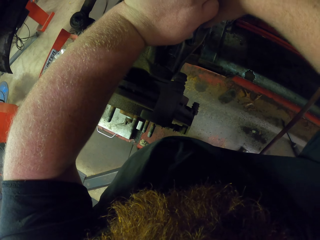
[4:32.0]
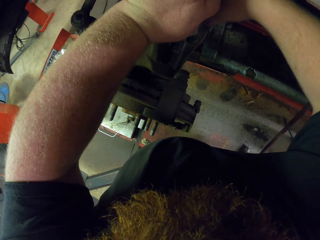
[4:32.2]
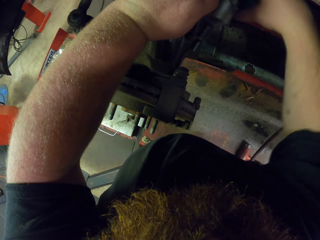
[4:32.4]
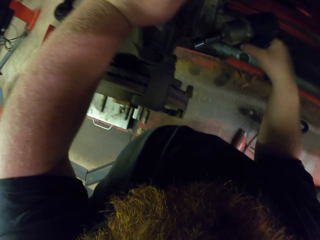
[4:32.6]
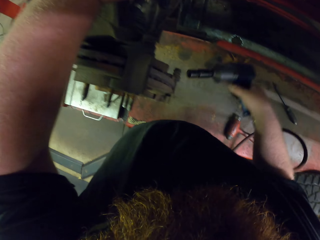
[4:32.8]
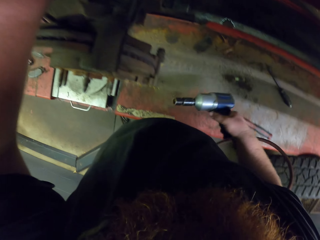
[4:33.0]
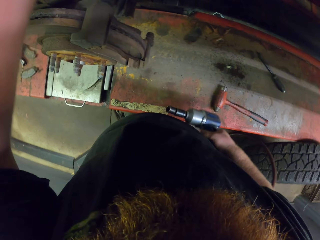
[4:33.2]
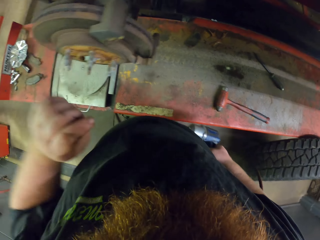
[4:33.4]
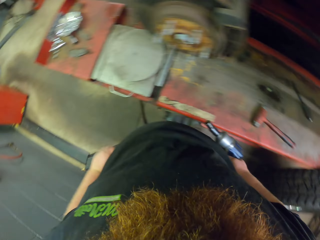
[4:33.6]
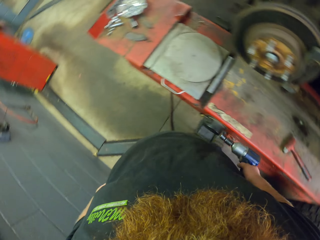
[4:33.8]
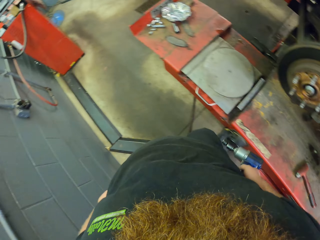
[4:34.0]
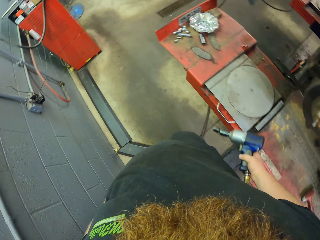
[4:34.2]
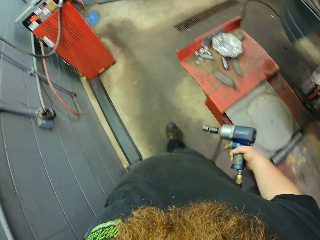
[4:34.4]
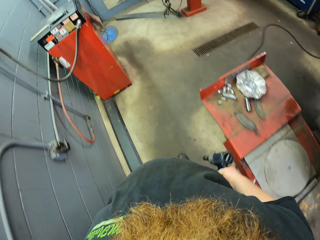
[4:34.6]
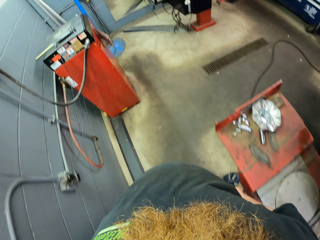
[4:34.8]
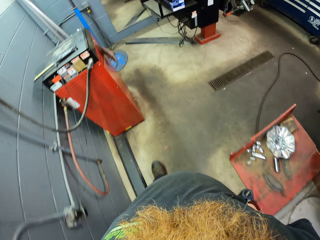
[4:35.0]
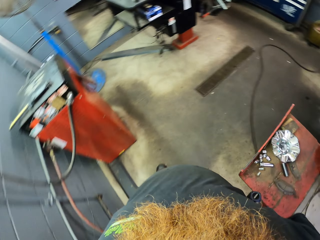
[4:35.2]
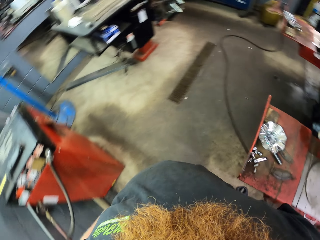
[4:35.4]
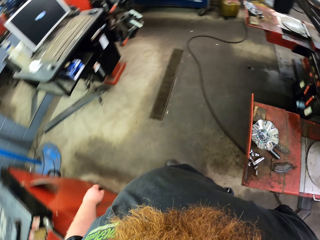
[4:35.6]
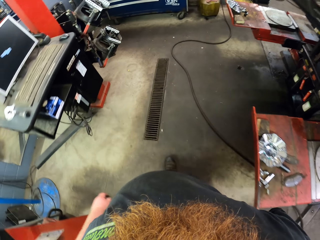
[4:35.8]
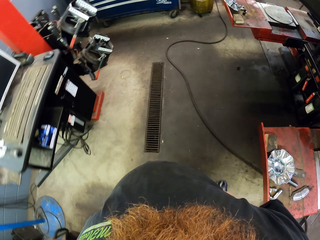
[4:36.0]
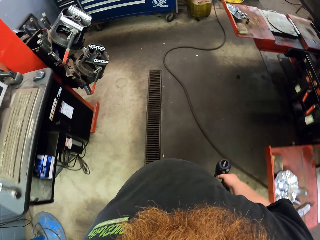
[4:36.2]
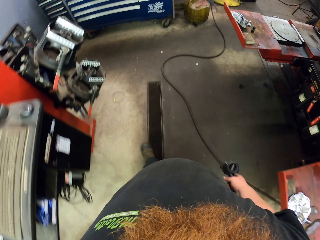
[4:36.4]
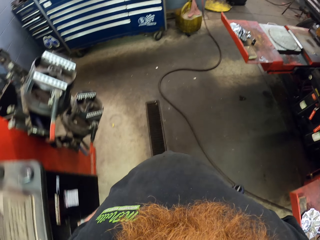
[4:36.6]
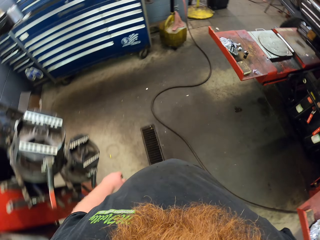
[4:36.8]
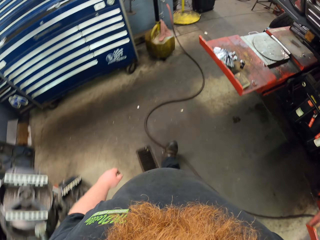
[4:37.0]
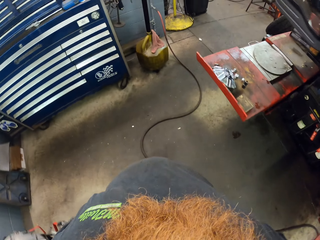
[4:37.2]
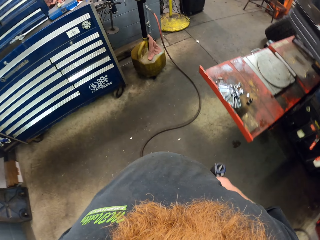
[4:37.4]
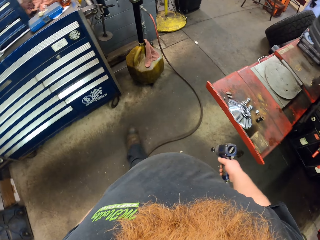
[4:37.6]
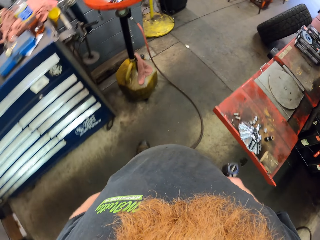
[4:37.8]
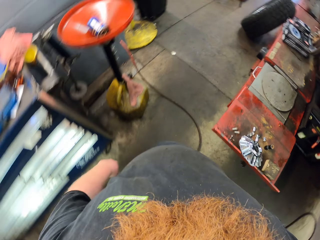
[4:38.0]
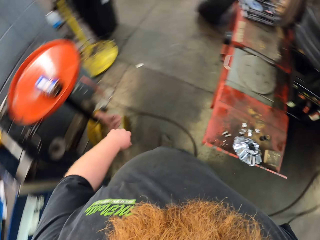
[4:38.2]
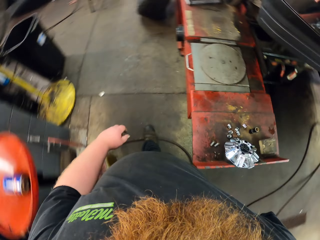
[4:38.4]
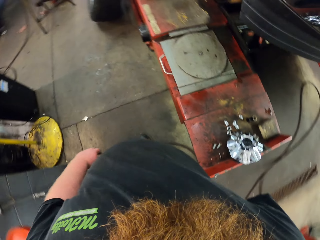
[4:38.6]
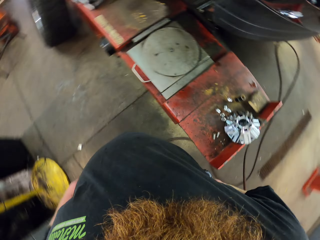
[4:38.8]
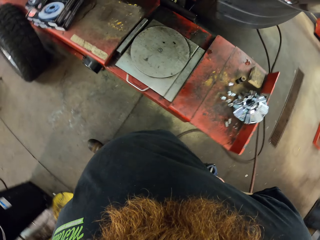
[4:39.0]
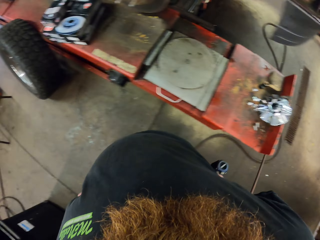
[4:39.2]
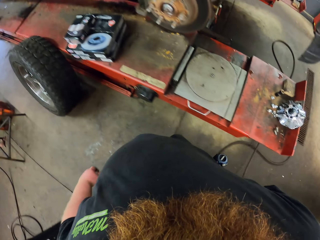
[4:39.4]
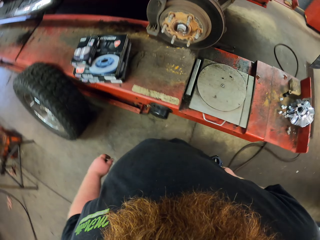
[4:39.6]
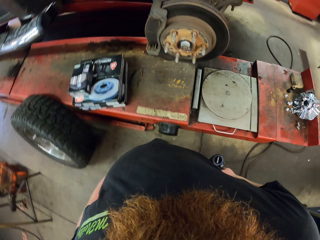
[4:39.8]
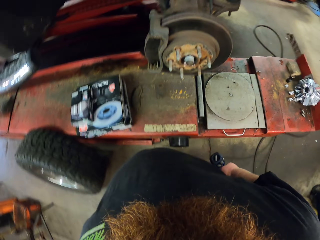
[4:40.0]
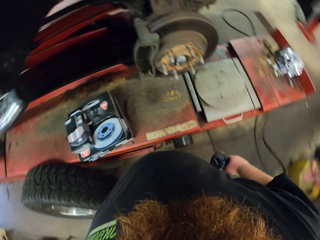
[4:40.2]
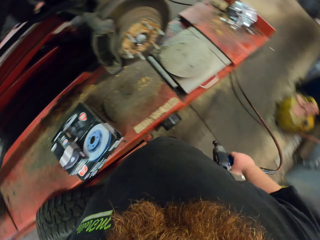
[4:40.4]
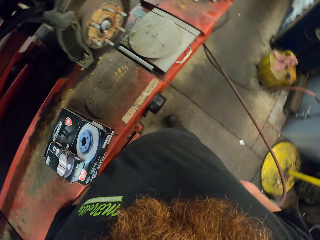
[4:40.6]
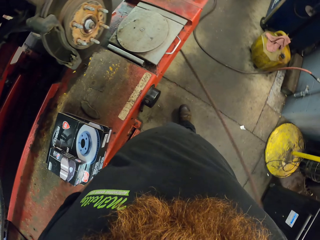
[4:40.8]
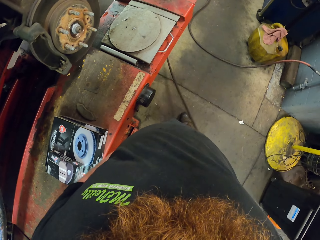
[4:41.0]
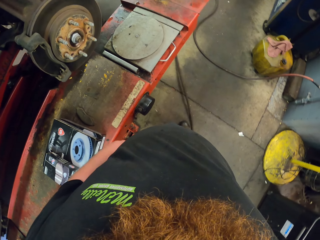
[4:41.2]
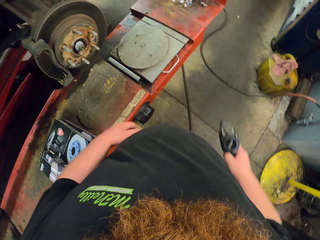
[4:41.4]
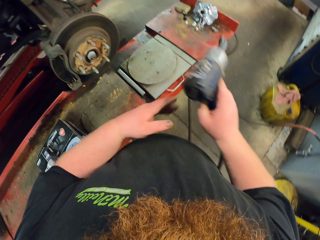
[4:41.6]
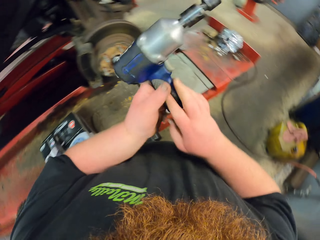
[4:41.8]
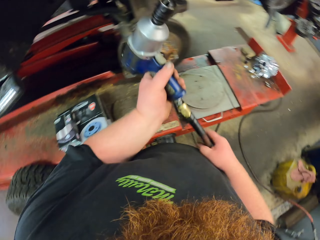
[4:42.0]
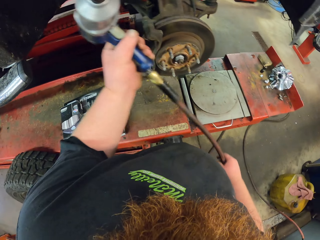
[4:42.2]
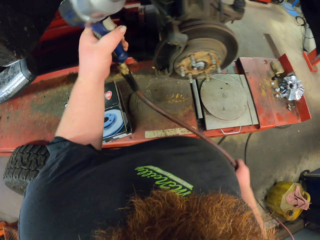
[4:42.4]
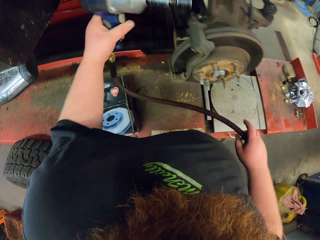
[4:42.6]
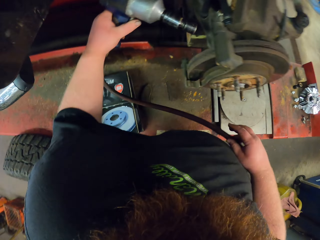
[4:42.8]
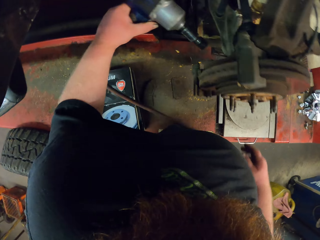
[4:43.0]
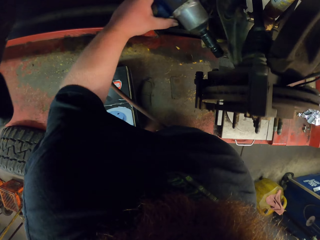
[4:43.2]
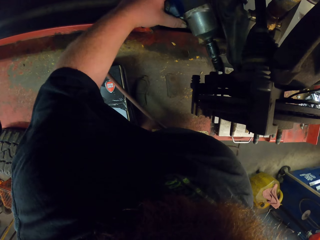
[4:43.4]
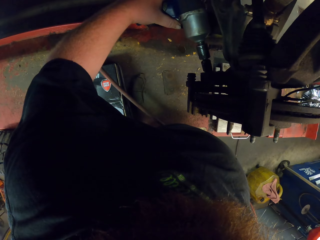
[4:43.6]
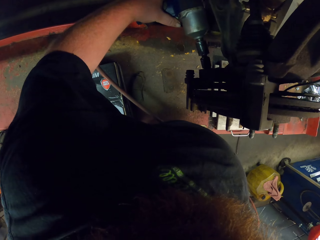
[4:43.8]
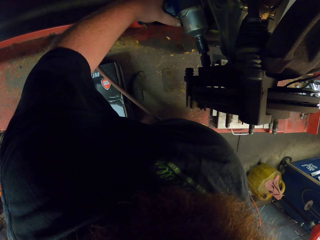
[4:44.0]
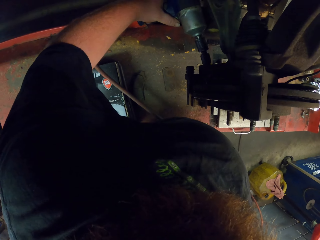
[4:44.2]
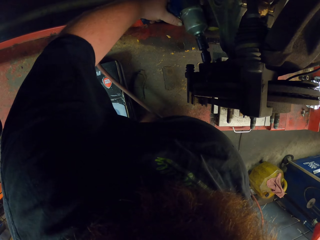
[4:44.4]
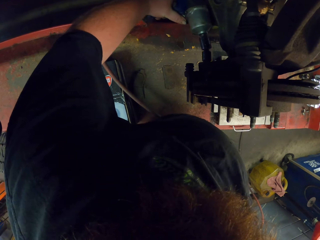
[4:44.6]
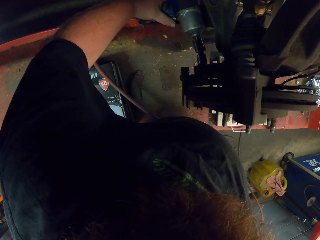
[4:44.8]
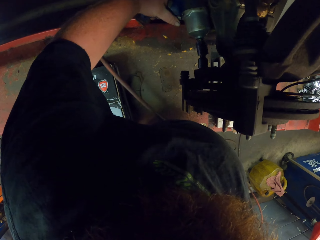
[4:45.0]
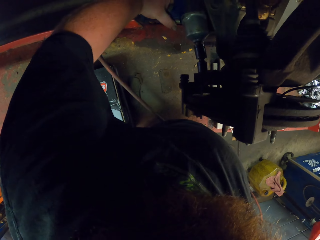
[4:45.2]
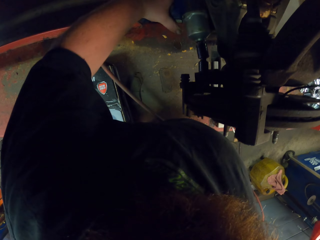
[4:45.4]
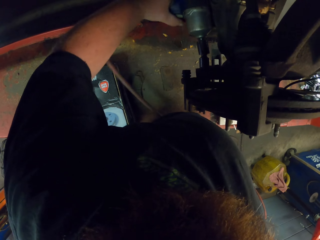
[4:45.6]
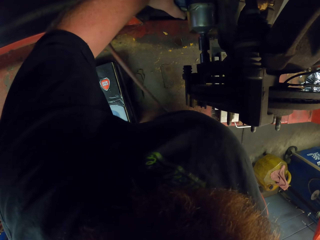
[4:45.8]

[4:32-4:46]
The camera wearer walks forward, turns right, and walks to the opposite side of the vehicle. They walk right. They place the puller gun on a bolt, into the rim.

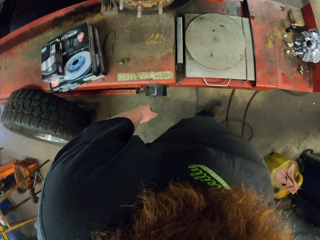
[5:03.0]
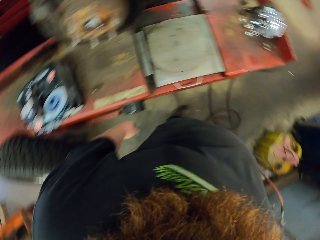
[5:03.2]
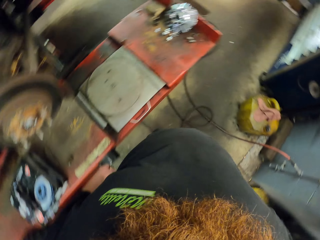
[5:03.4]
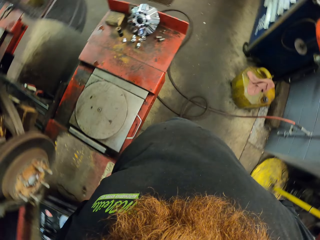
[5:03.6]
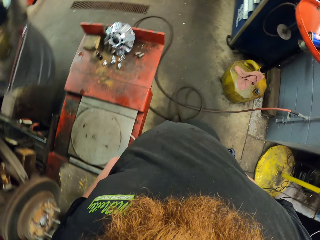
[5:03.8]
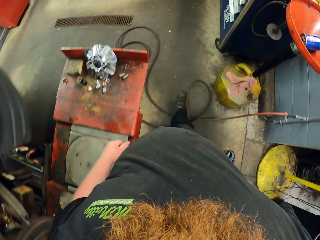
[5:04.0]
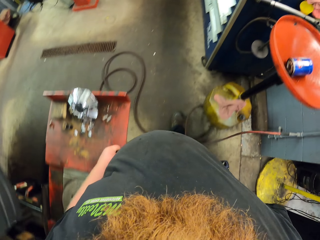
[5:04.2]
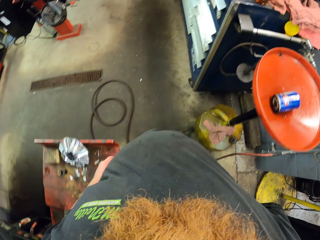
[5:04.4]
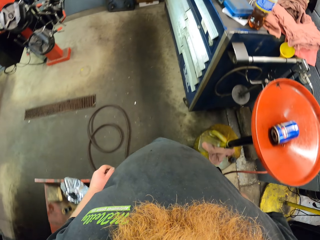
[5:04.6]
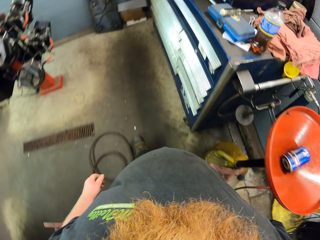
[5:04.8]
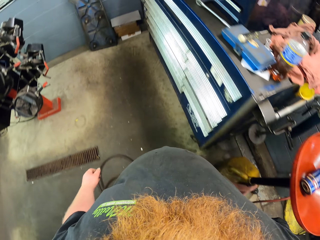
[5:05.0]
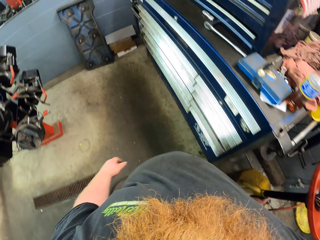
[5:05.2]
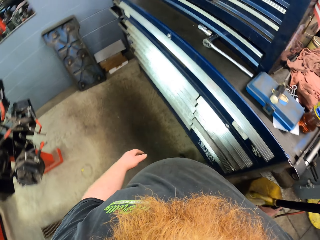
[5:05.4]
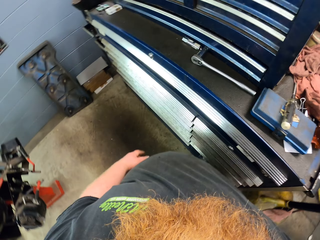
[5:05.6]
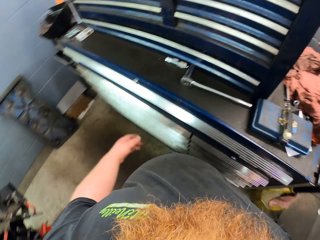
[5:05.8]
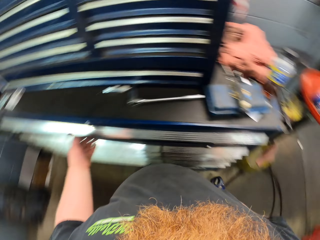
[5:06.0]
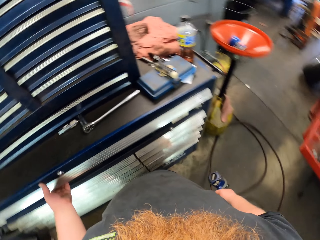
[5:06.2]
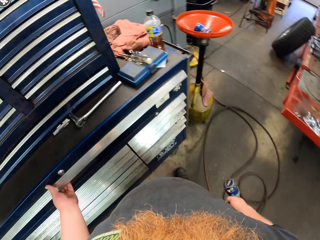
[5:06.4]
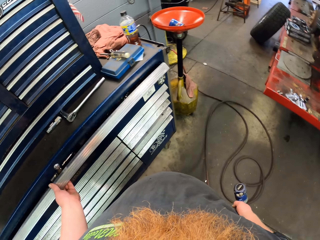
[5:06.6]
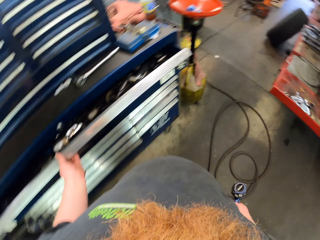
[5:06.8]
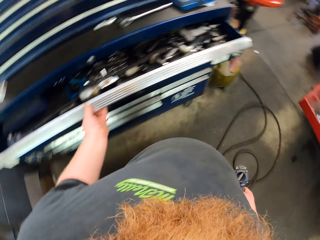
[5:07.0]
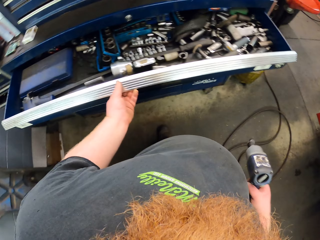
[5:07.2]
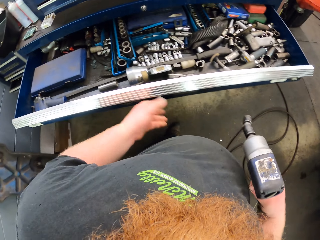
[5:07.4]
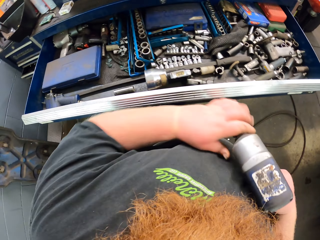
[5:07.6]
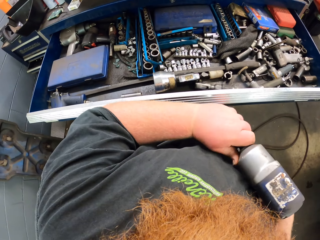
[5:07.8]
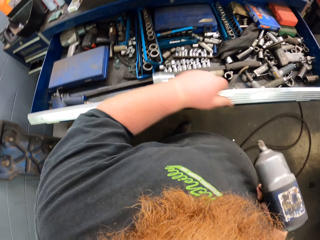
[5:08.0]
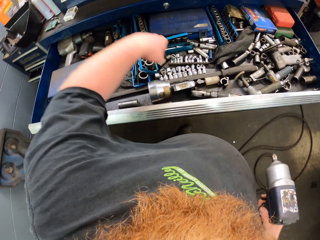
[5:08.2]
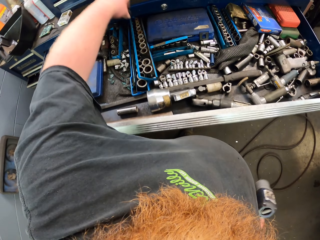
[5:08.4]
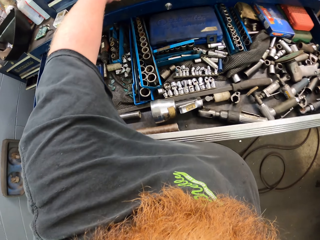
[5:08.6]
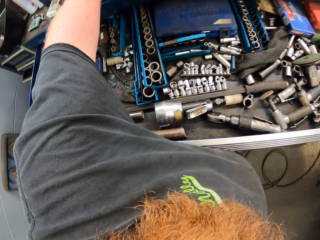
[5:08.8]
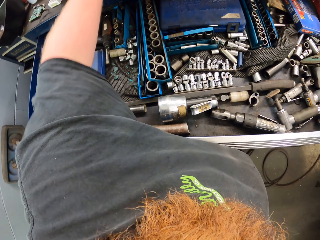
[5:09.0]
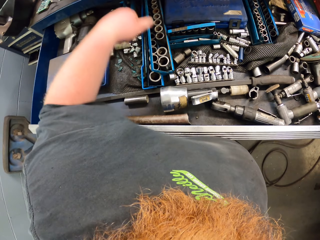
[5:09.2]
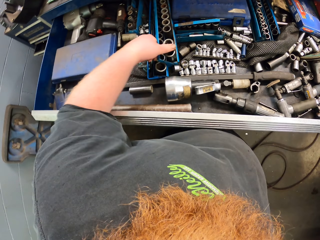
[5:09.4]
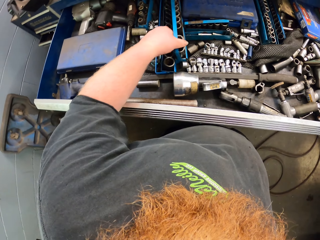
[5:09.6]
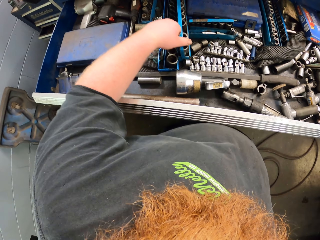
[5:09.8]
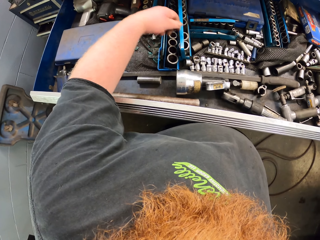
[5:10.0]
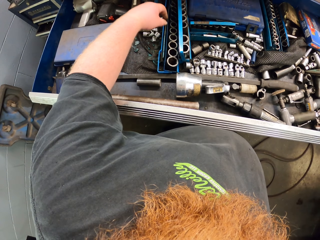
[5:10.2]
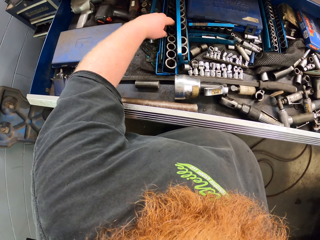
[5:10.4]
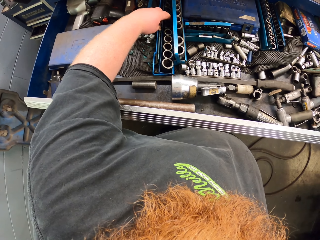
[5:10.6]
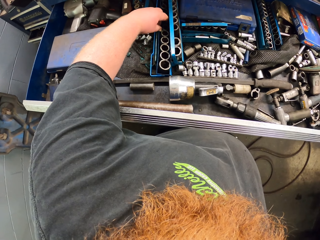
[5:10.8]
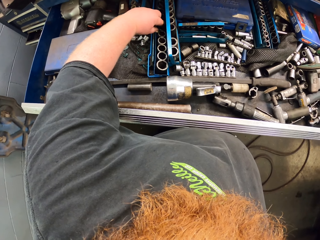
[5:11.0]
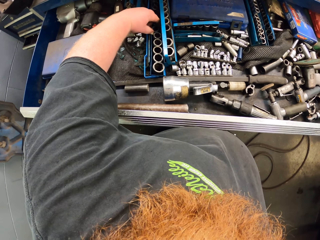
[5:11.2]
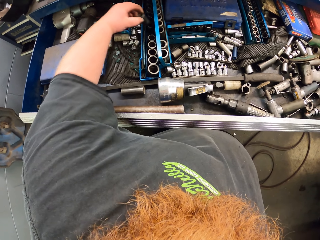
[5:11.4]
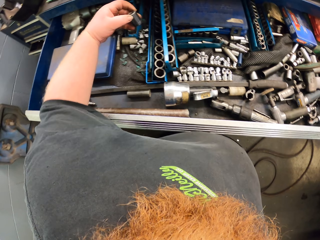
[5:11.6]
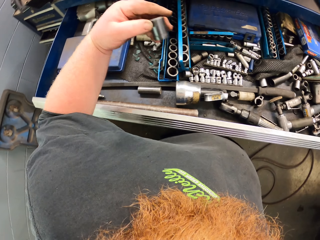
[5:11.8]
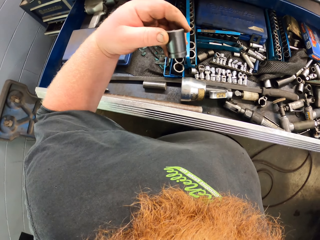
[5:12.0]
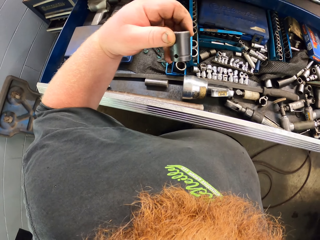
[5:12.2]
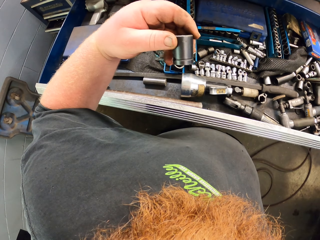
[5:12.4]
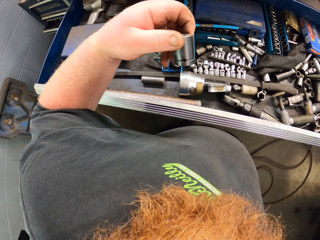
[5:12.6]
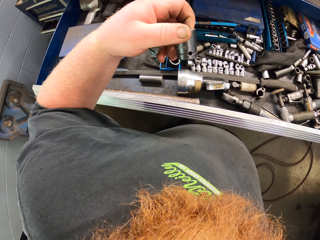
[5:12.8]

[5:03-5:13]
The camera wearer walks forward. They open a cabin drawer. They remove something on the gun. They place the object on the cabin. They pick up a steel object.
